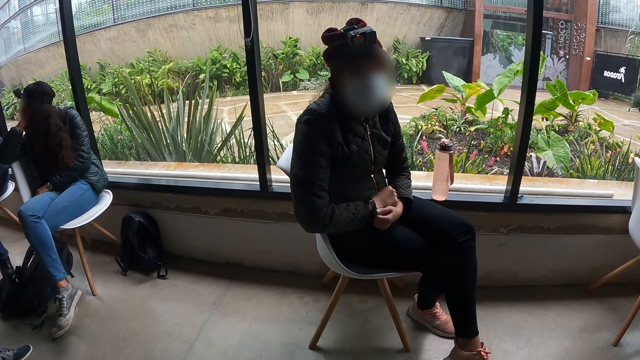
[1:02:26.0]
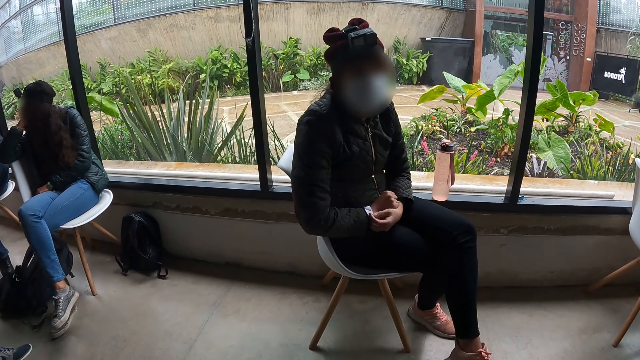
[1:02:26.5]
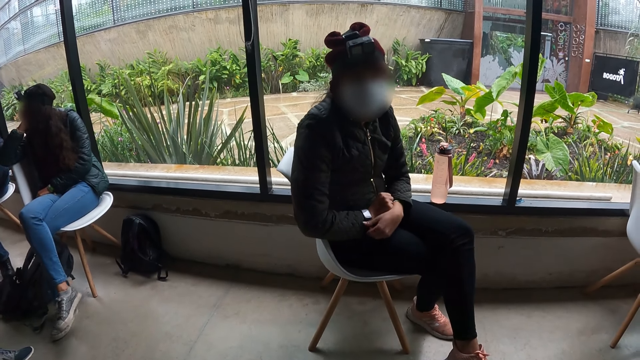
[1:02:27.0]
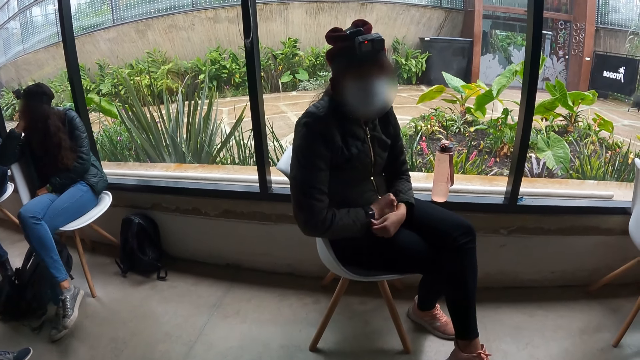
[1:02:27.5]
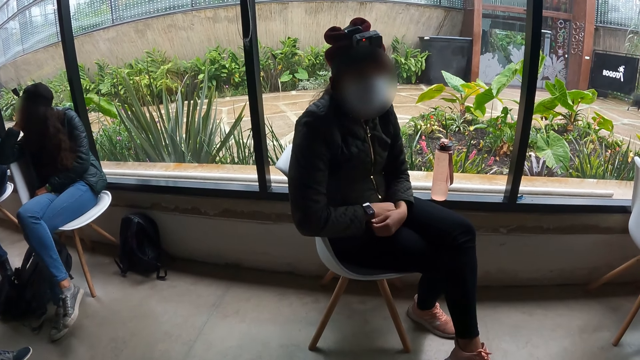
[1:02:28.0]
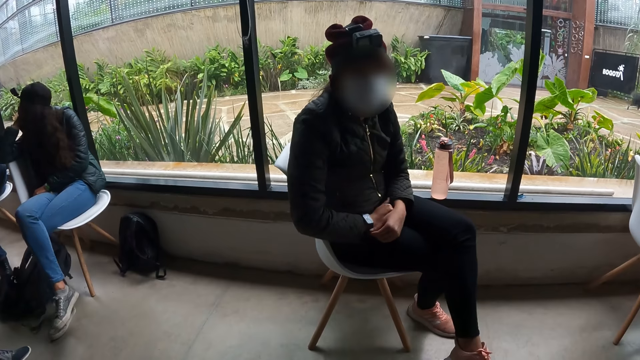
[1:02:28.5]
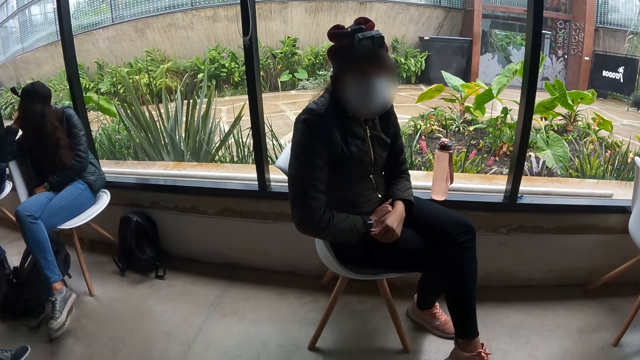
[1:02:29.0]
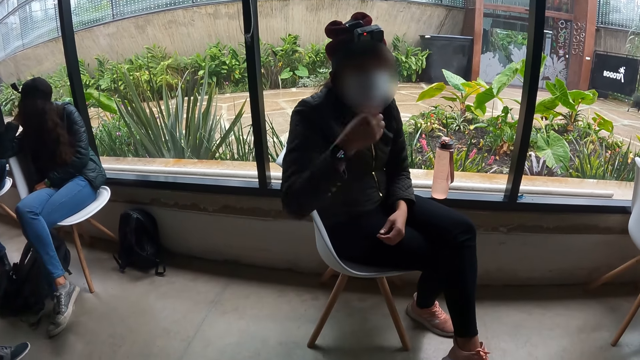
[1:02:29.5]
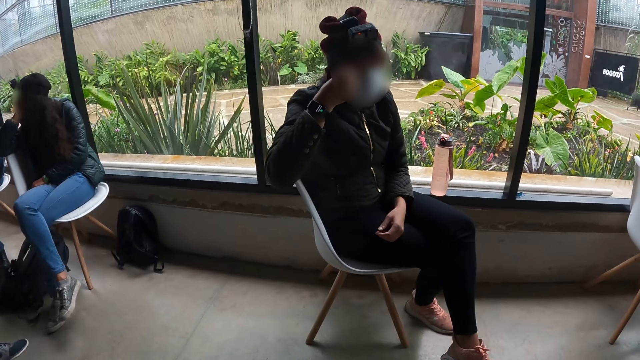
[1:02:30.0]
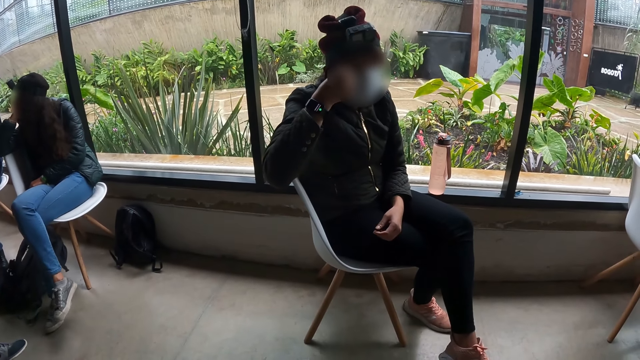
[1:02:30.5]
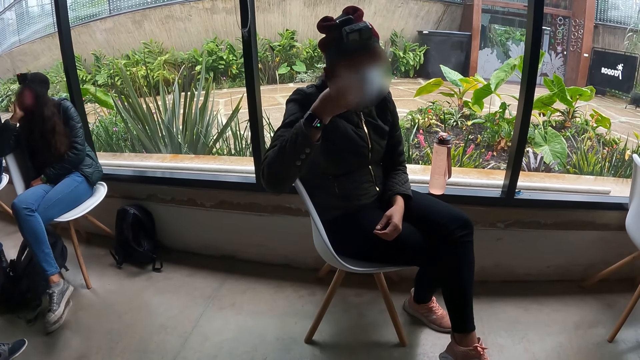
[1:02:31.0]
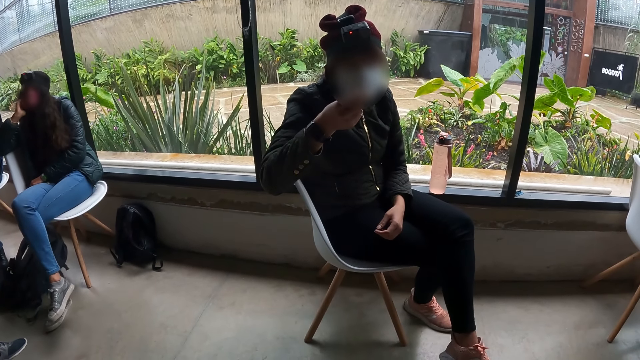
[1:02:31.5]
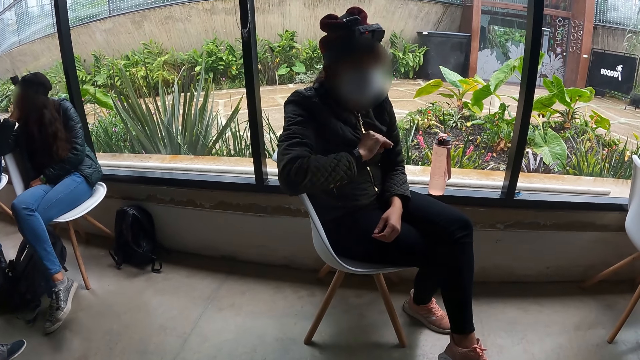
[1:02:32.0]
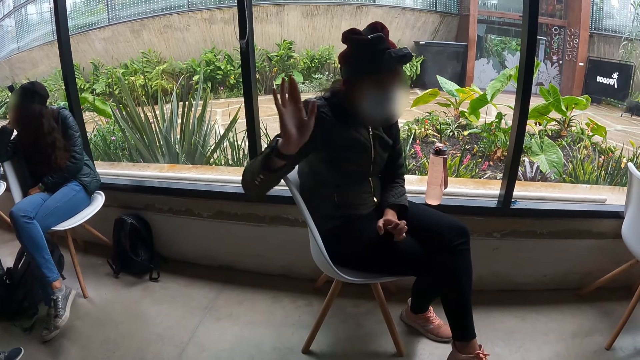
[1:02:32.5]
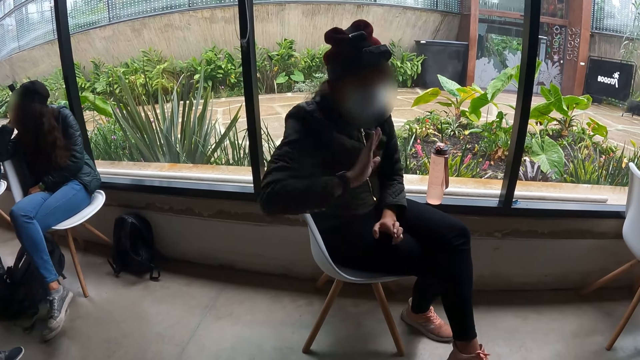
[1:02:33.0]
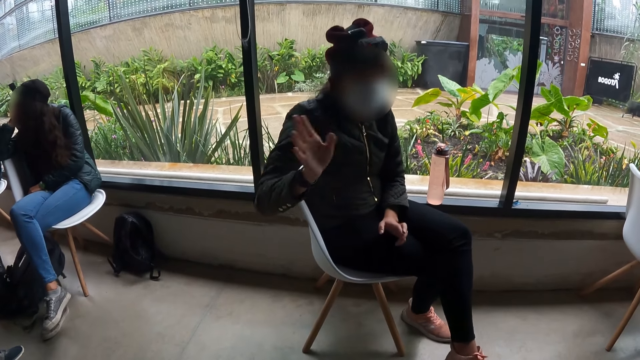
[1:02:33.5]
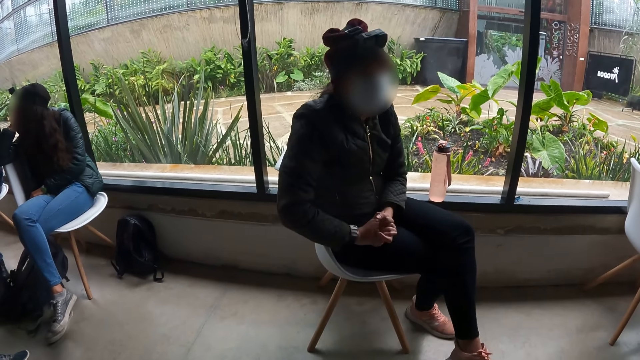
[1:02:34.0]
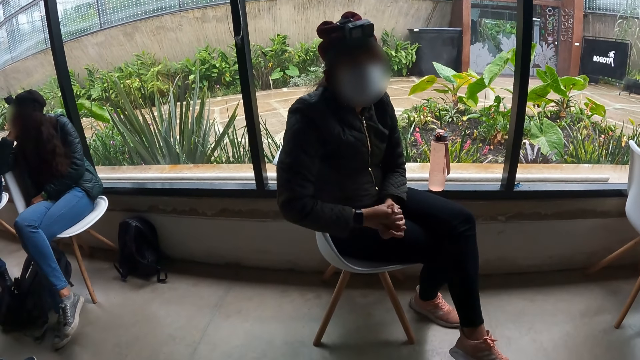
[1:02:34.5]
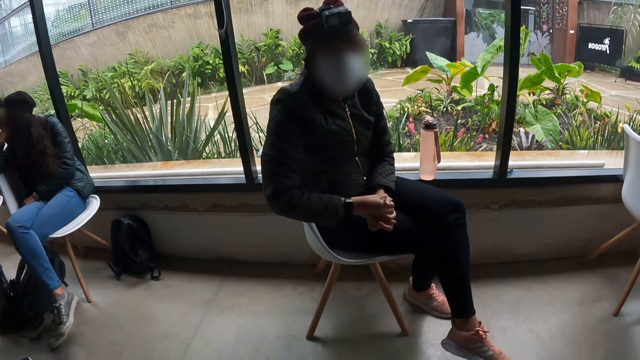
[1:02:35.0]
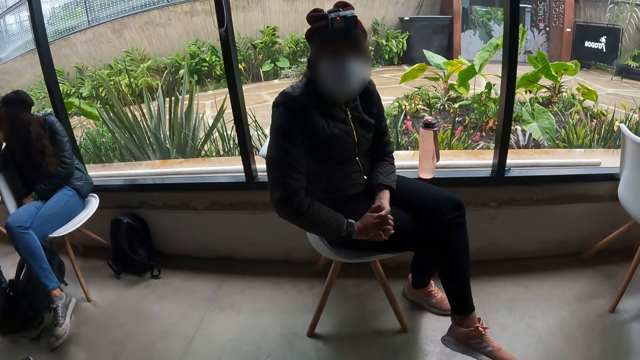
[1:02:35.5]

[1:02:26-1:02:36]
The woman touches her face with her right hand. The woman gesticulates with her right hand.

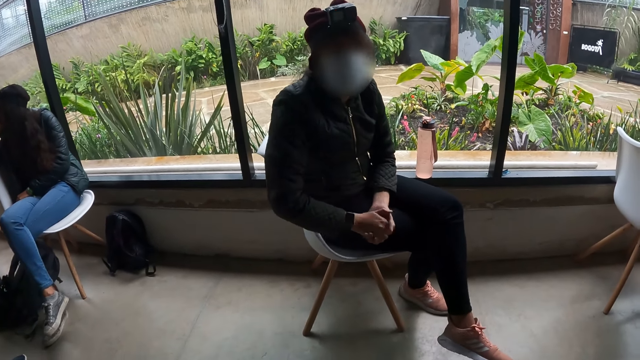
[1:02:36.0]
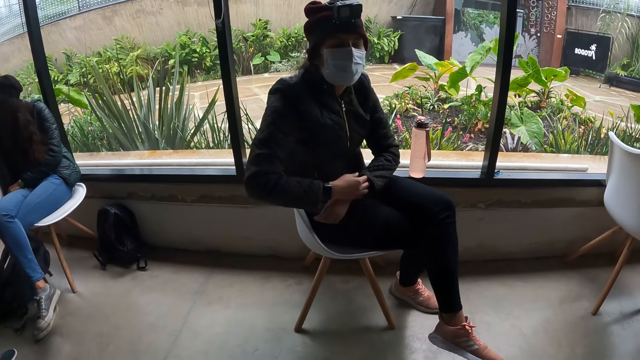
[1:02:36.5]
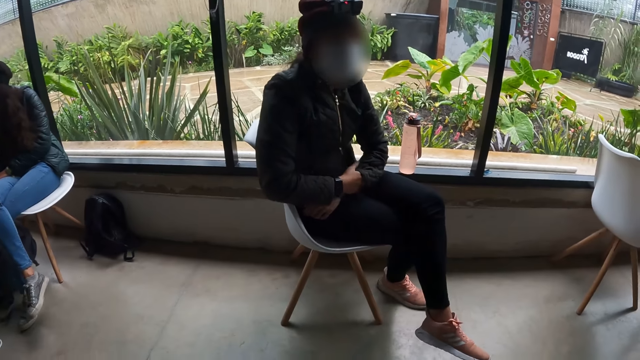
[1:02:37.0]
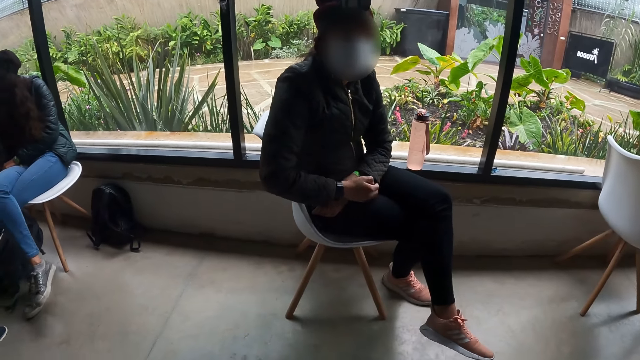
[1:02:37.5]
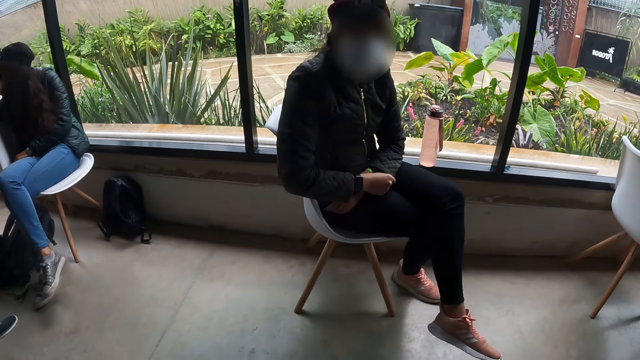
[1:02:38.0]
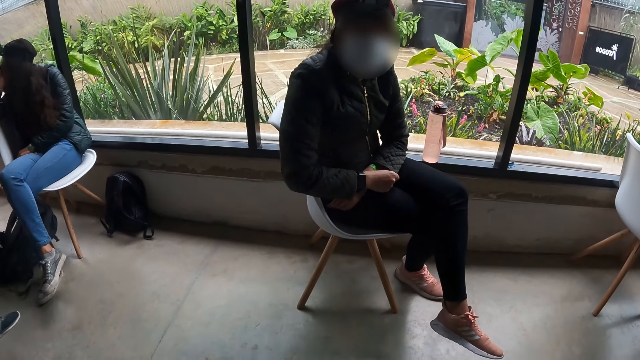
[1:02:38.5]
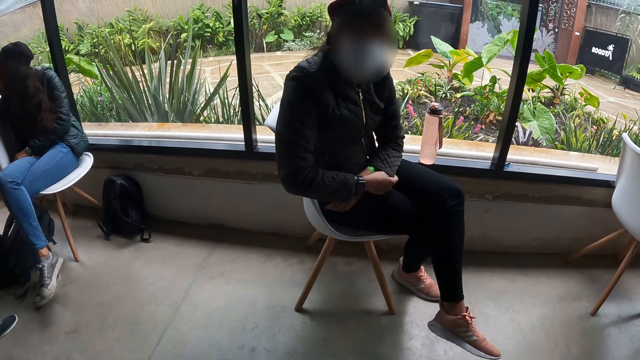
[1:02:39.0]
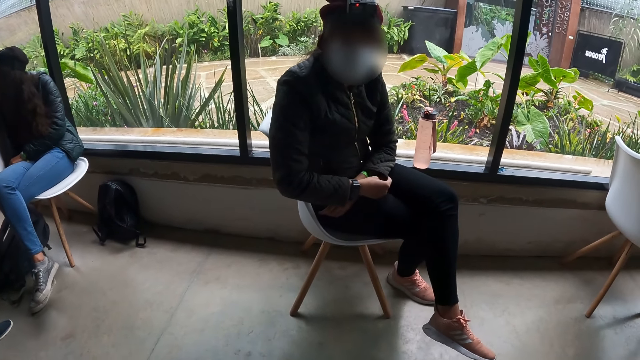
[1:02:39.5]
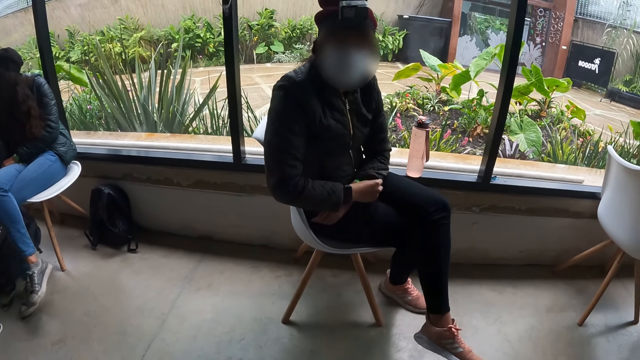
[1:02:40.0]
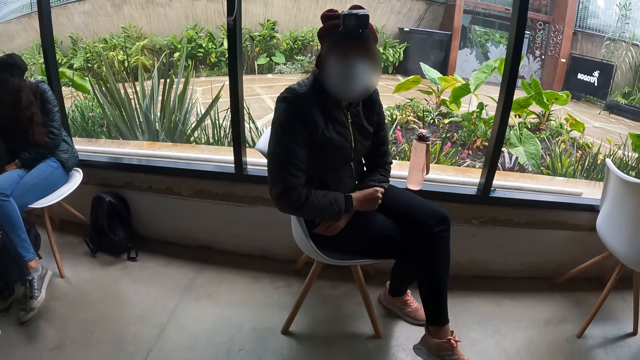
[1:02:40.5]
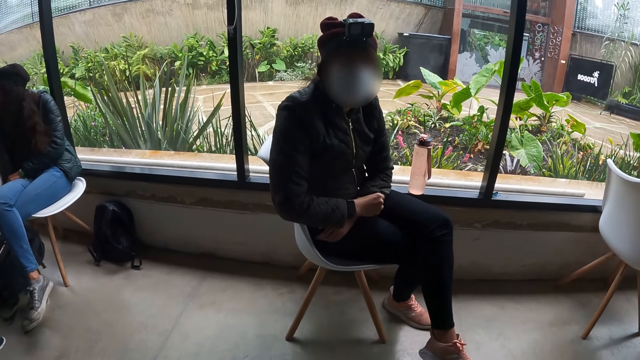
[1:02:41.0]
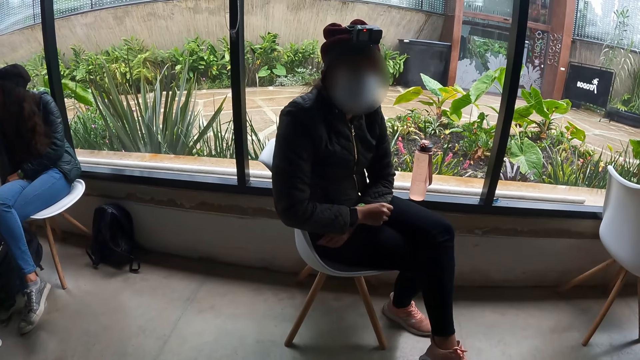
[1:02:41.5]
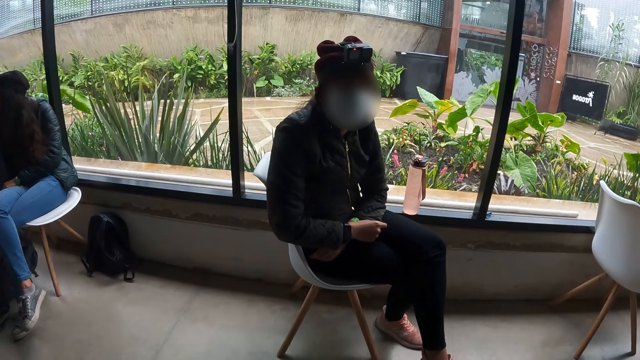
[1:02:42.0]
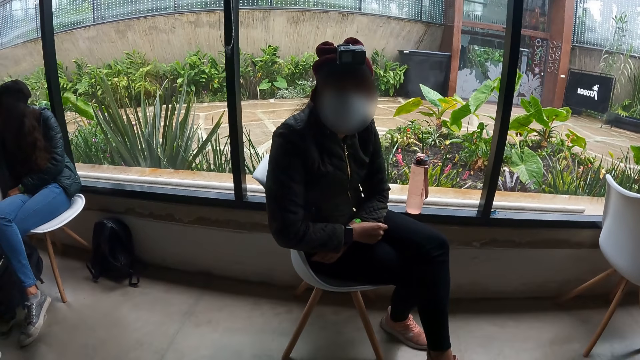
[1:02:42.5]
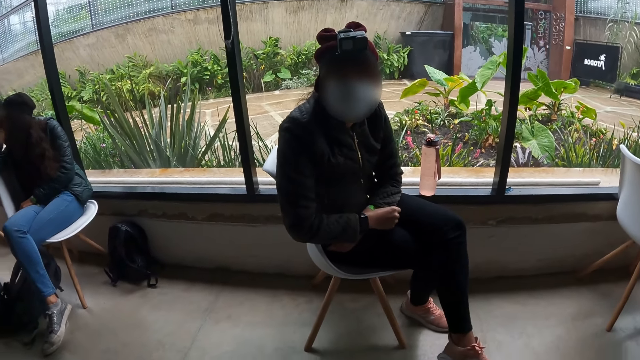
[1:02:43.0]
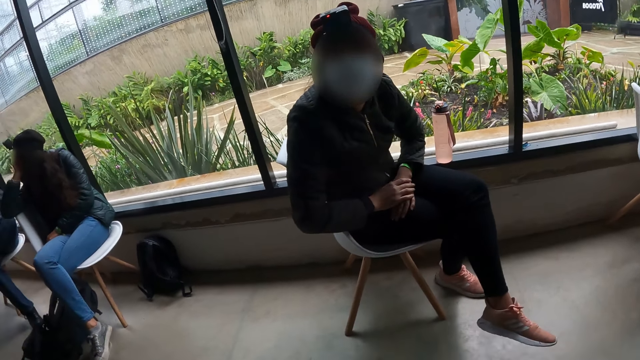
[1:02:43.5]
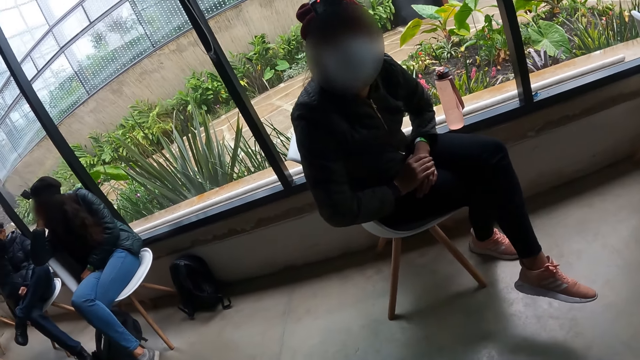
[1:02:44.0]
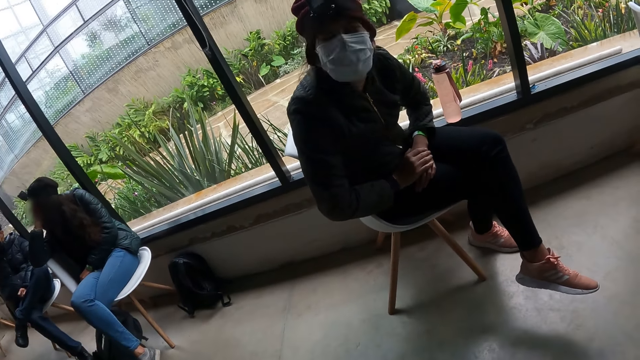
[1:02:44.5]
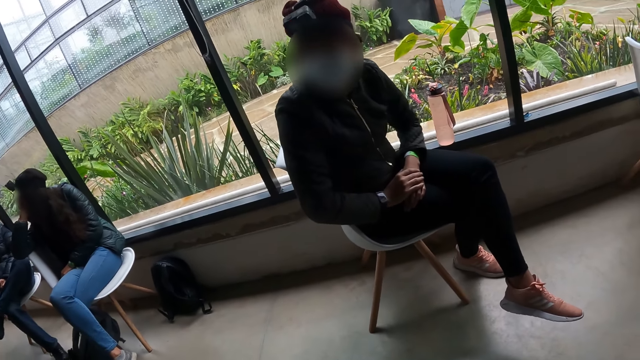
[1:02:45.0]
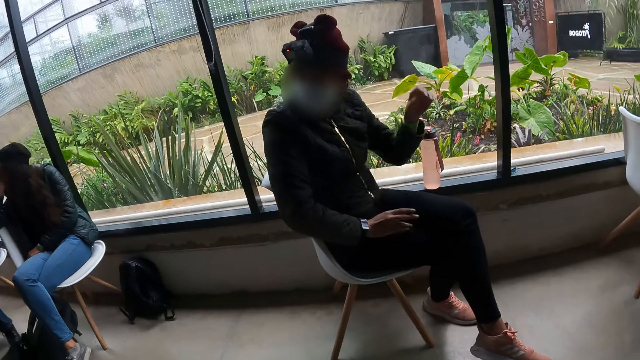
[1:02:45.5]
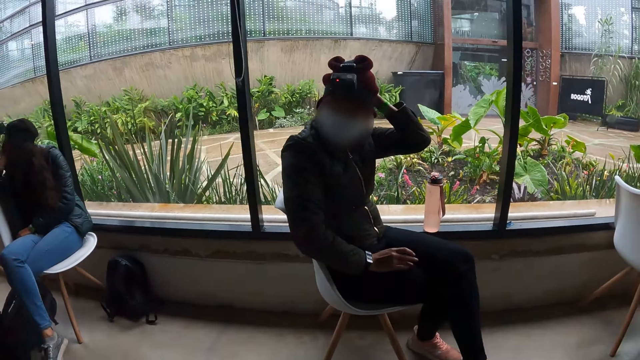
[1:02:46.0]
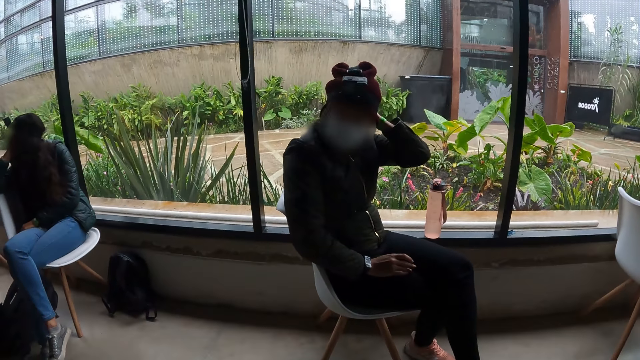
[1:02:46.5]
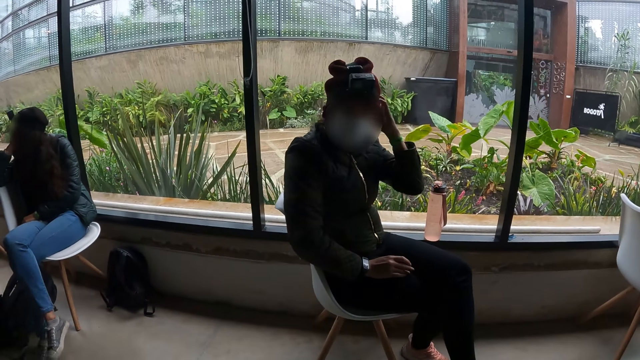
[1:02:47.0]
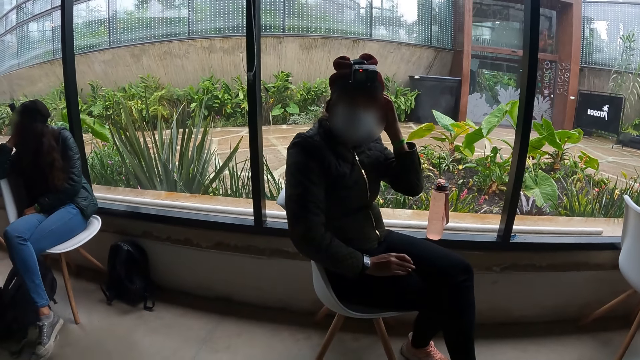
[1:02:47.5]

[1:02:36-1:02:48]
The woman holds her jacket sleeve with her right hand. The woman adjusts the camera on her head with her left hand.
